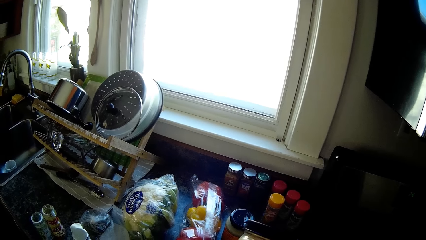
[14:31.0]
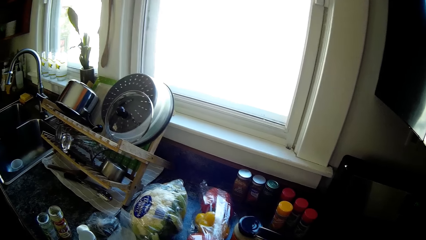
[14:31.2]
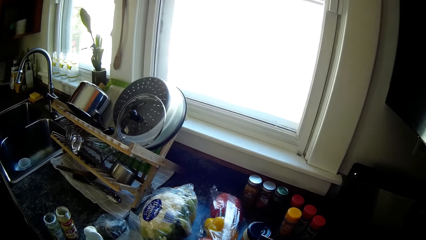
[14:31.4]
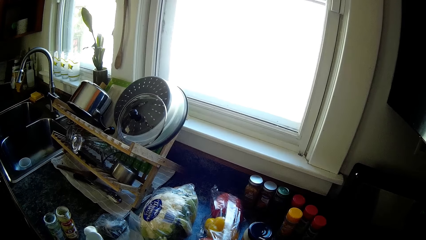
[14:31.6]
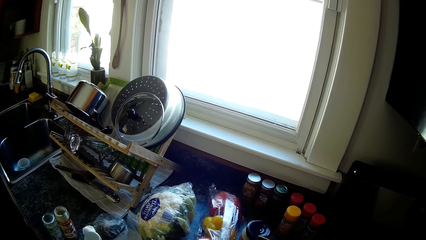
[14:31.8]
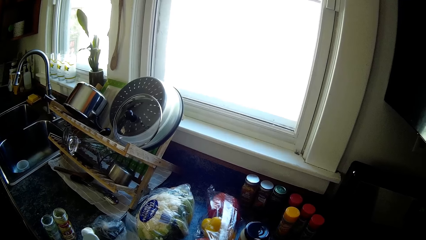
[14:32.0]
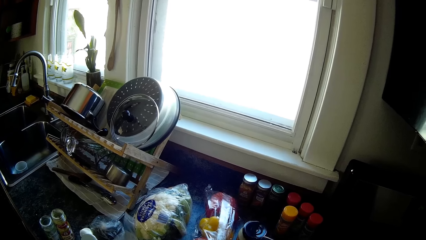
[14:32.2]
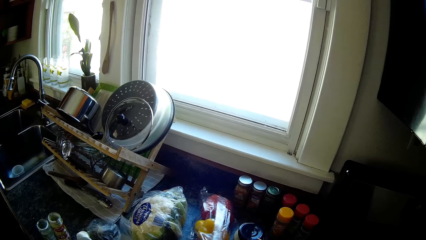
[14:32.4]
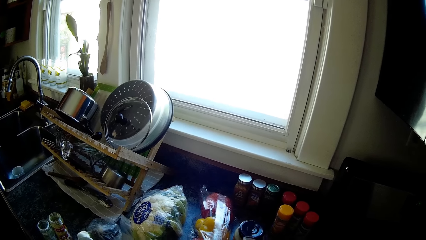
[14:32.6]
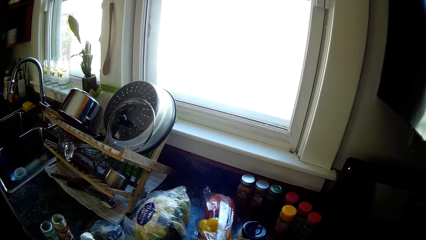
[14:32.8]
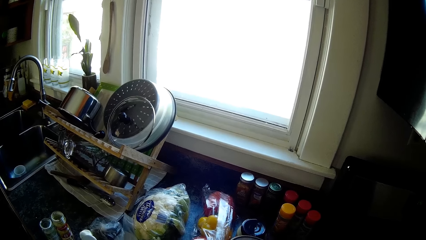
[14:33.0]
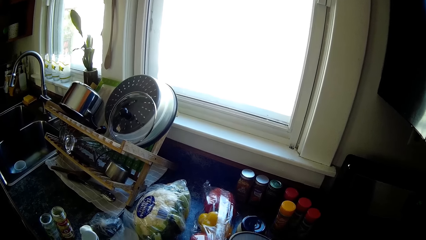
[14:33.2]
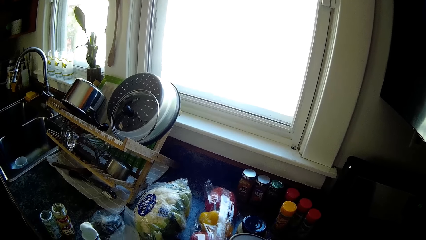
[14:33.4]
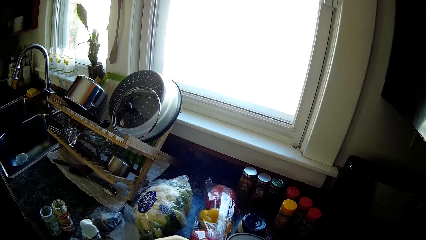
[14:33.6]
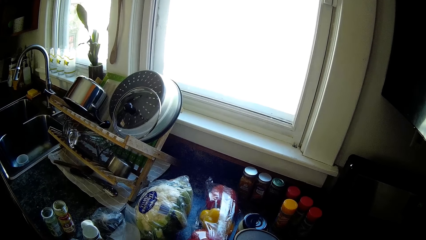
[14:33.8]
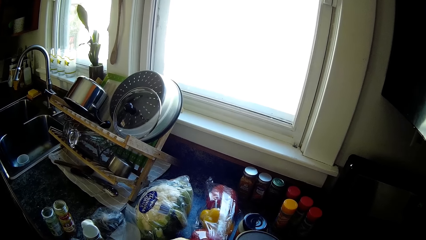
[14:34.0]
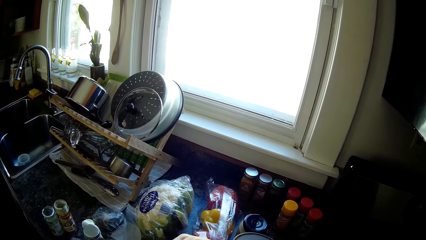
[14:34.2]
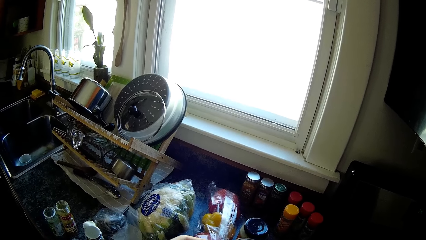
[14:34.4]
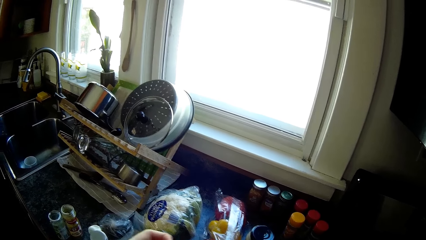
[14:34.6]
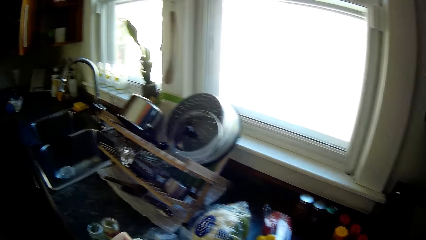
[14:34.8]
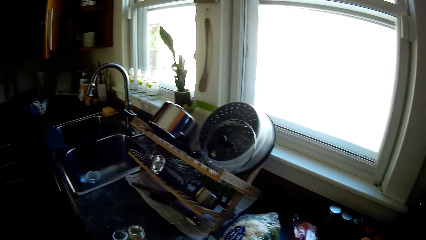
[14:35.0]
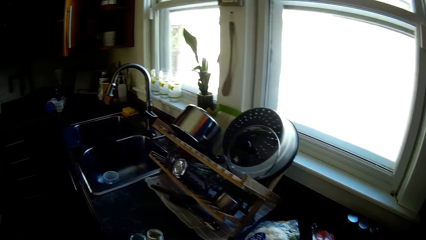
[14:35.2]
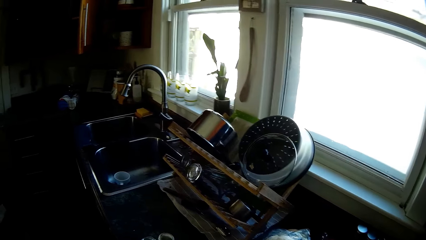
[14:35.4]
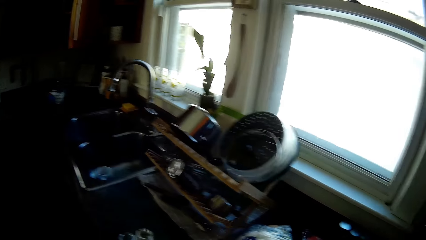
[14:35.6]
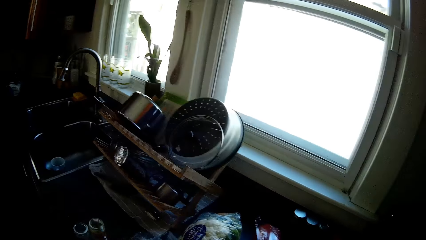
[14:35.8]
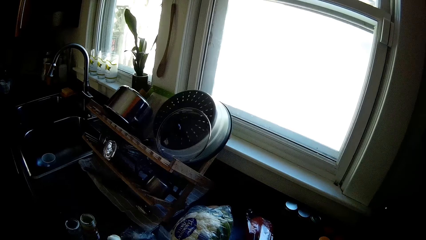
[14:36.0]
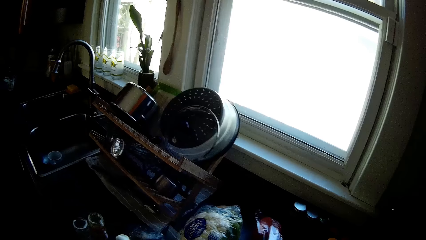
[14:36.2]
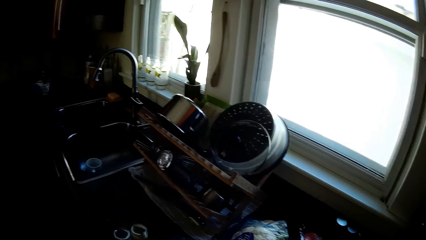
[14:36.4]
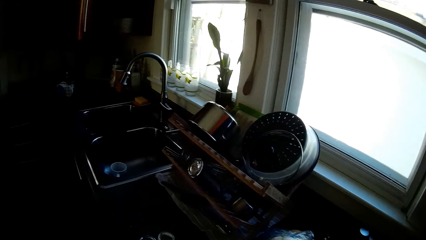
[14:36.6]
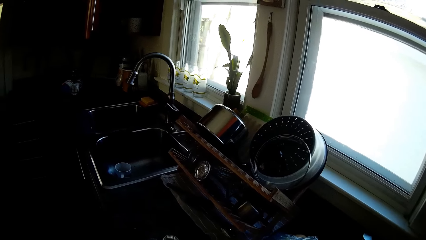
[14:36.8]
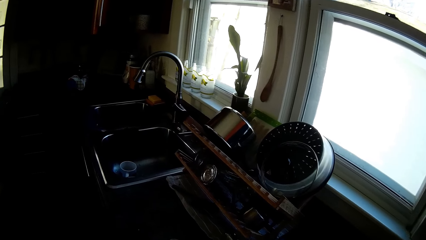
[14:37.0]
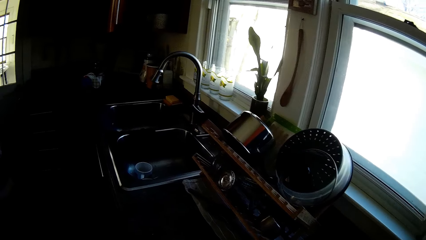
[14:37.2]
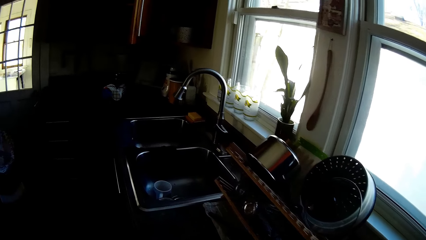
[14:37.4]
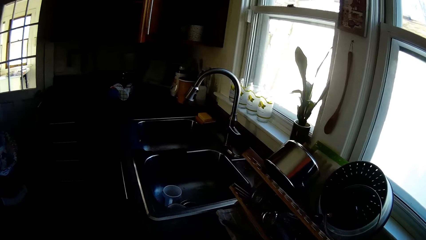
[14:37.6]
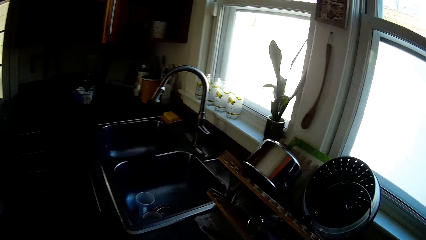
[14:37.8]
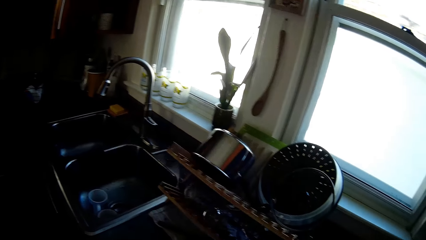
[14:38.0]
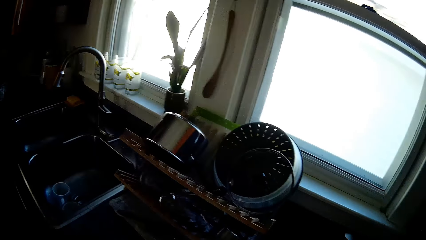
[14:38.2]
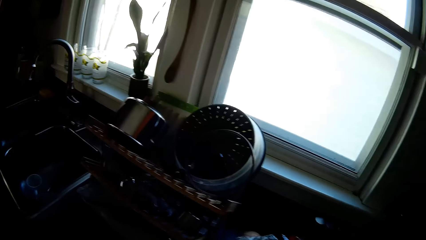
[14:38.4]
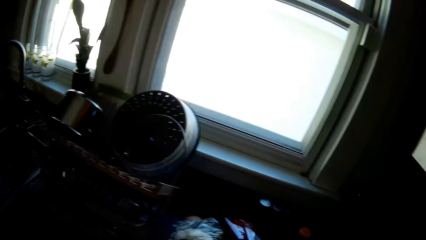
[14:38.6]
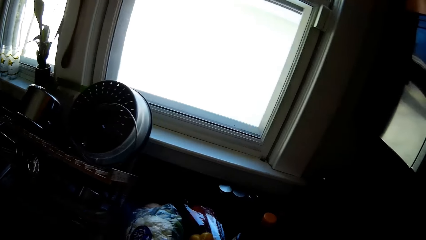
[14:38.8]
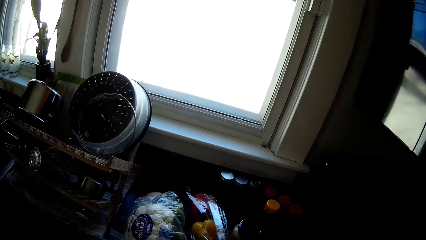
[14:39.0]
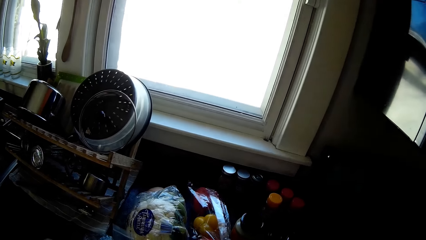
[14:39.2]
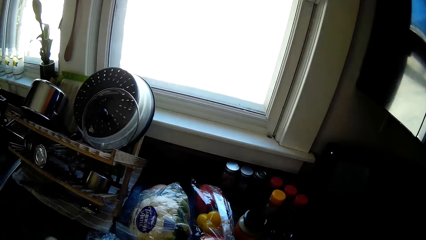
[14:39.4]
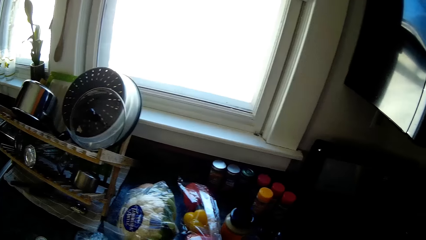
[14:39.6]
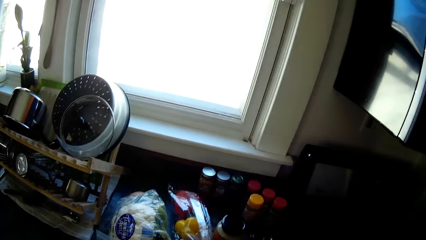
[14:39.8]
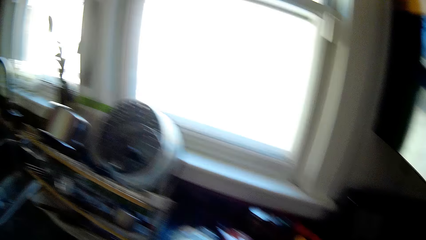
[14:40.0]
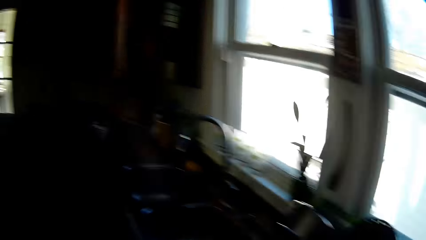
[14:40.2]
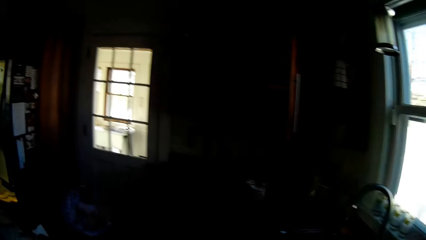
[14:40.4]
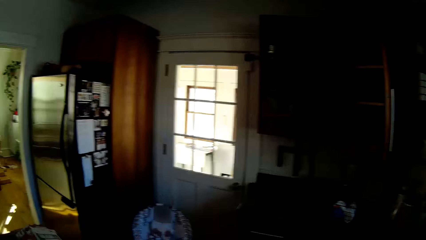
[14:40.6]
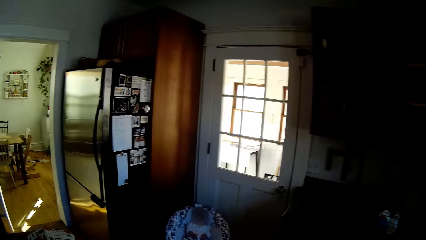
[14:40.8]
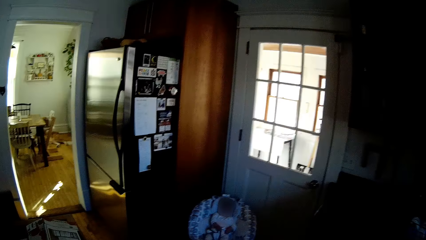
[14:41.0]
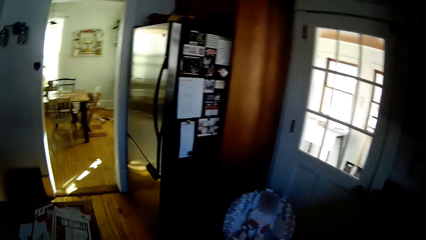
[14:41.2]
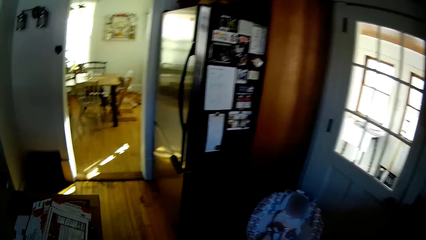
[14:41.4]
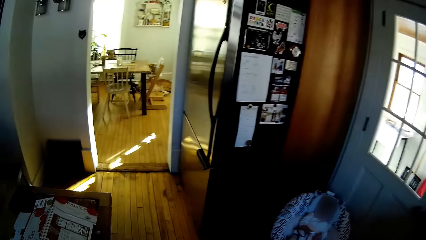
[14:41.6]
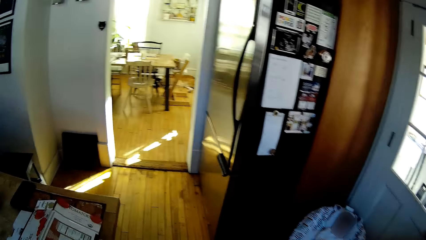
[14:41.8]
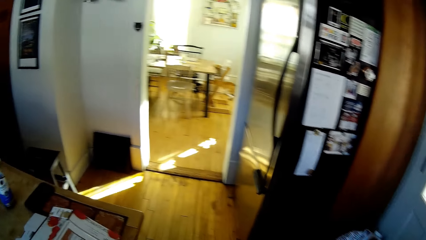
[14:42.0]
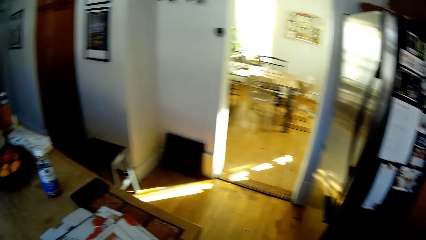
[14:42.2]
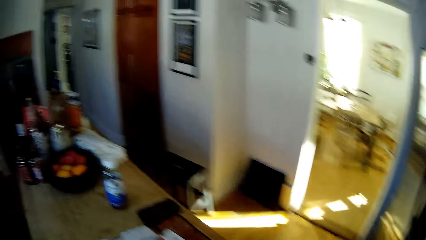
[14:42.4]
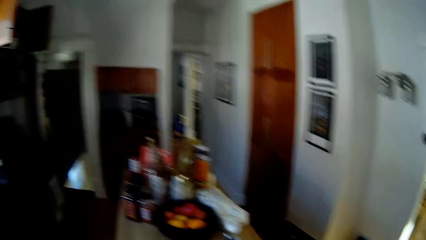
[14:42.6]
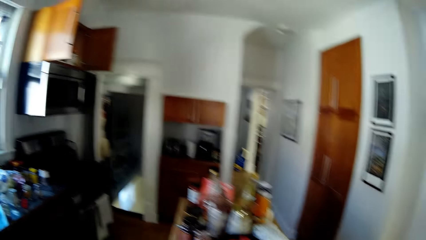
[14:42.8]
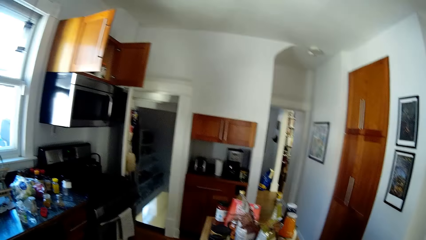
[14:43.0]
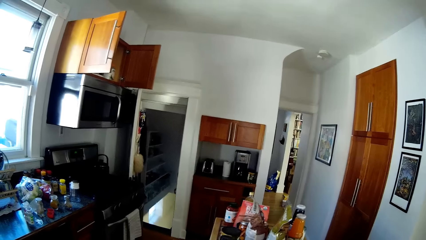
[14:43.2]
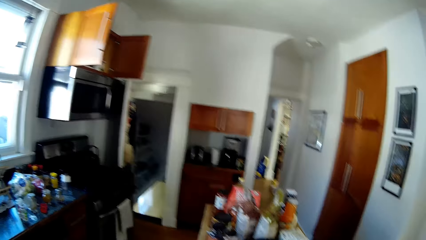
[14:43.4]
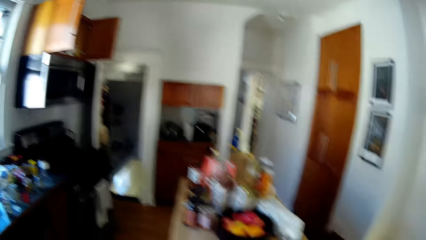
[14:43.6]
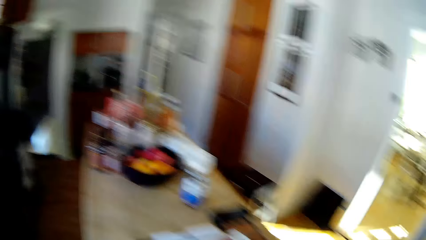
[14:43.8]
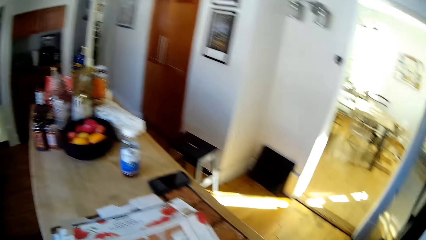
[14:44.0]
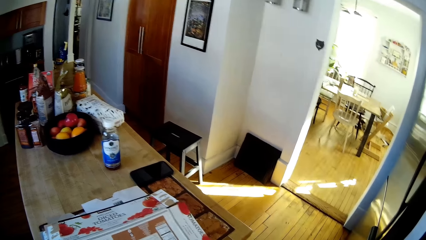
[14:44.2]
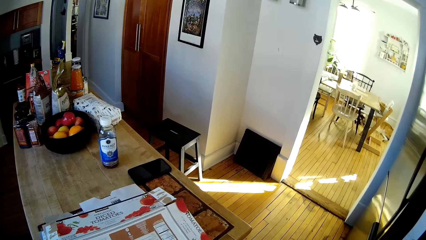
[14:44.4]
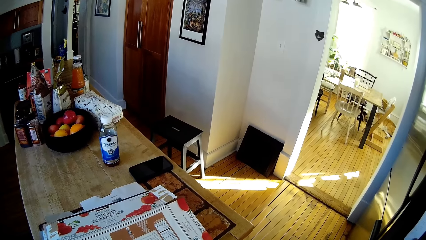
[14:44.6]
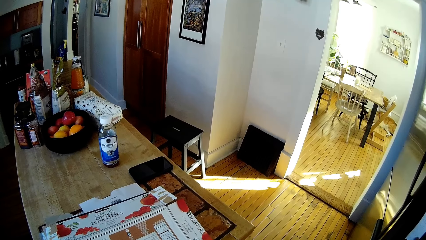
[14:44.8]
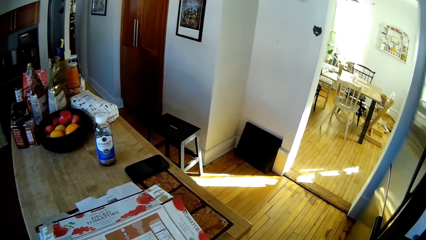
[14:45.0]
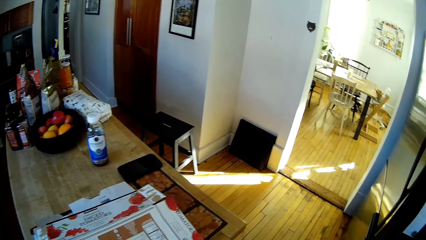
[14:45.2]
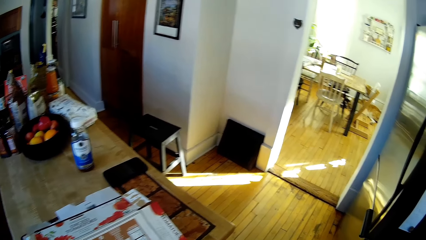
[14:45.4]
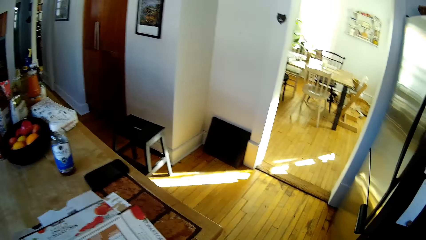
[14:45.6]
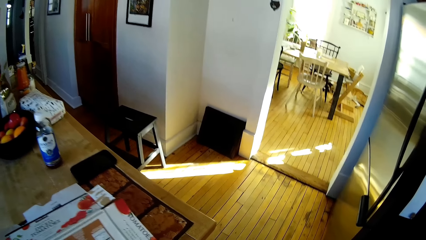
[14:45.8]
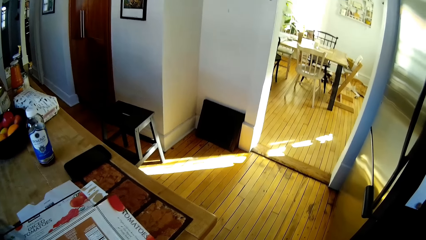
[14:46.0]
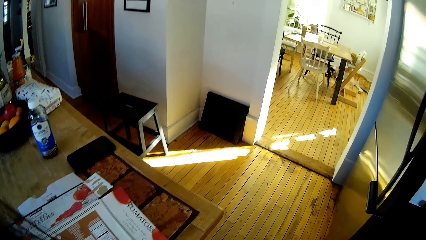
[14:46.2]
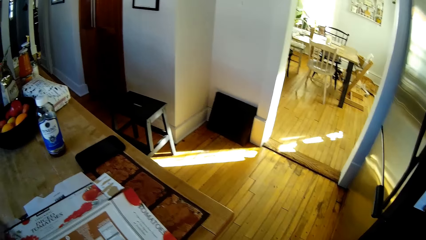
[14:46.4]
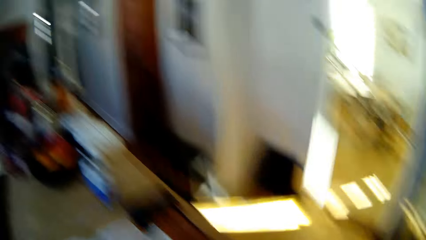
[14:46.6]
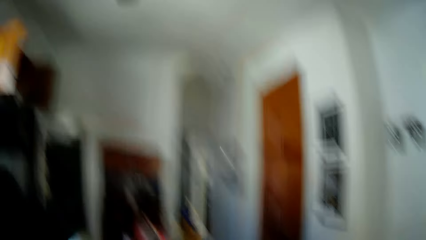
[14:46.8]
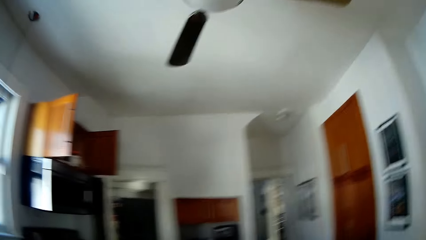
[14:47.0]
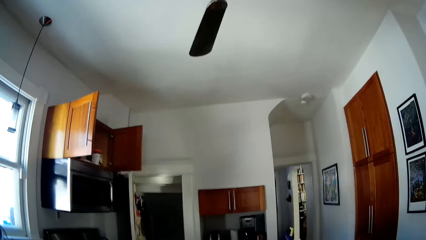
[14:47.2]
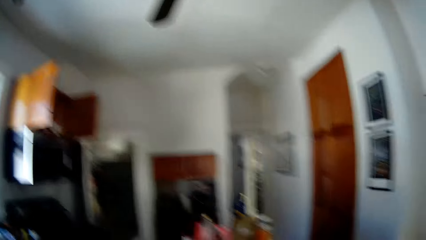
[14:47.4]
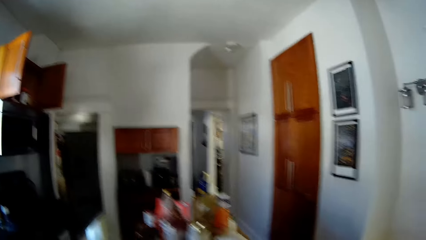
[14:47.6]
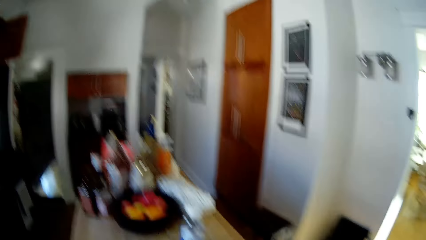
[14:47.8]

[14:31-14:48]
The camera wearer talks. They look around. They interact with the man. They talk.
